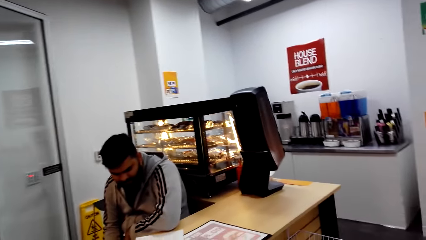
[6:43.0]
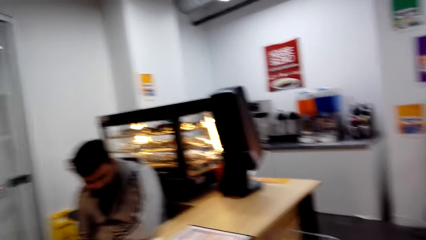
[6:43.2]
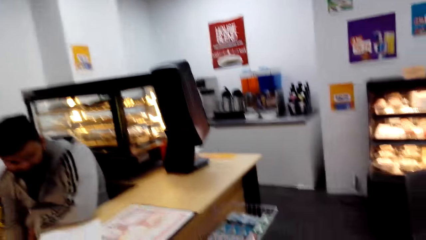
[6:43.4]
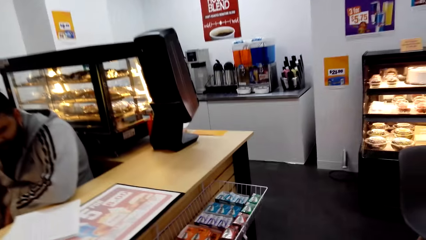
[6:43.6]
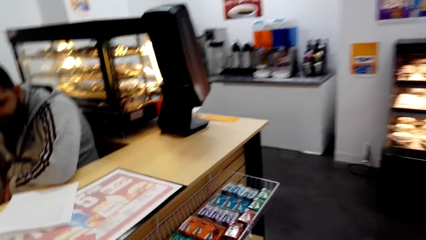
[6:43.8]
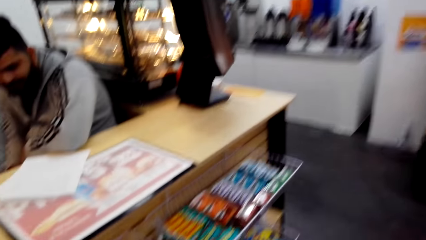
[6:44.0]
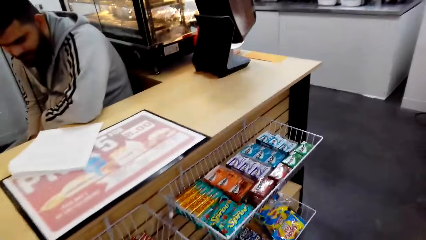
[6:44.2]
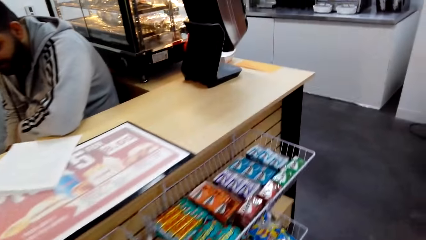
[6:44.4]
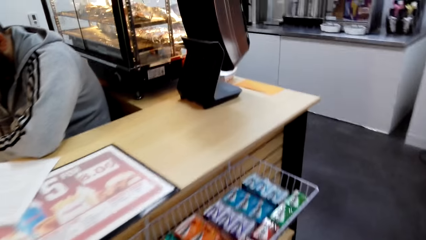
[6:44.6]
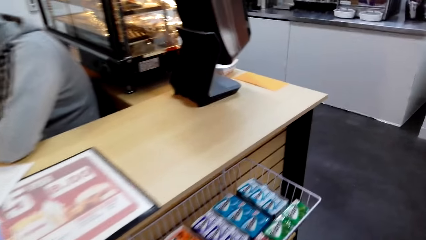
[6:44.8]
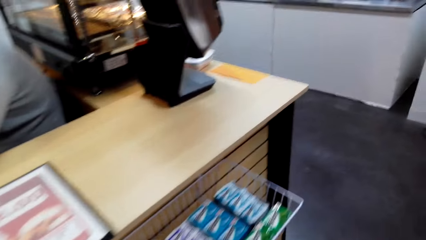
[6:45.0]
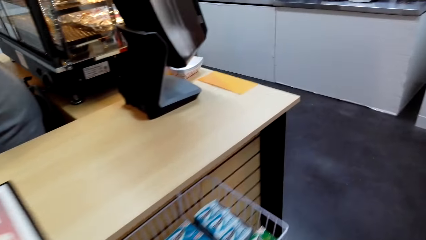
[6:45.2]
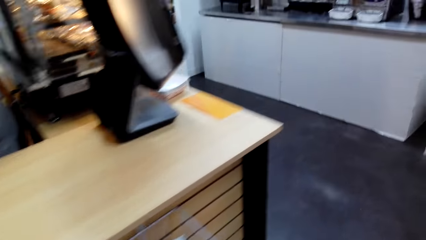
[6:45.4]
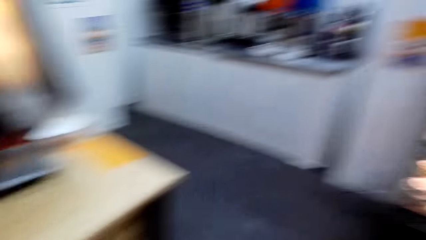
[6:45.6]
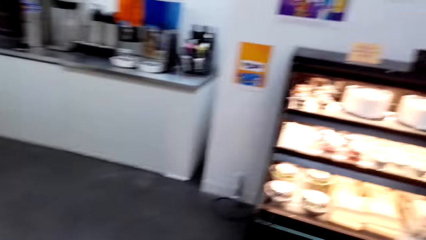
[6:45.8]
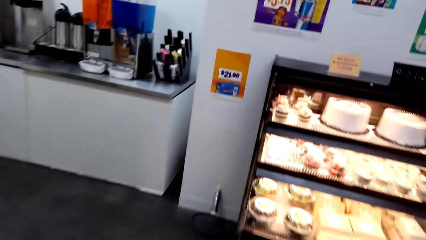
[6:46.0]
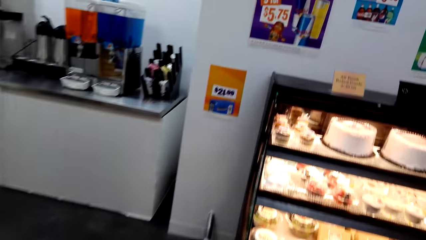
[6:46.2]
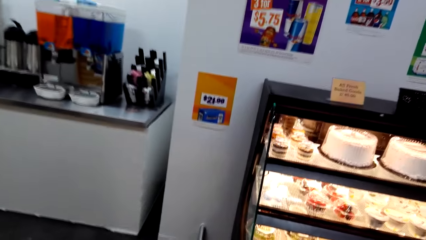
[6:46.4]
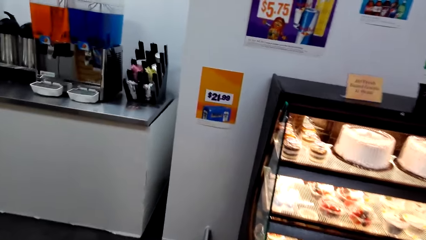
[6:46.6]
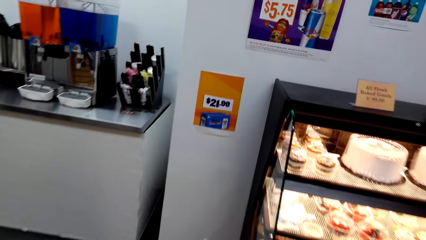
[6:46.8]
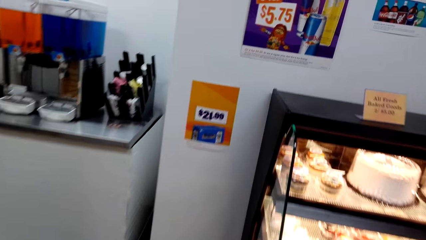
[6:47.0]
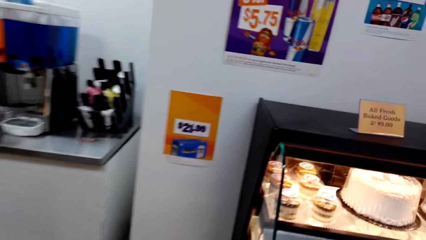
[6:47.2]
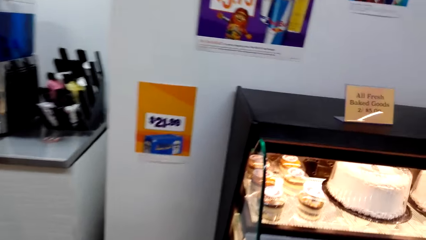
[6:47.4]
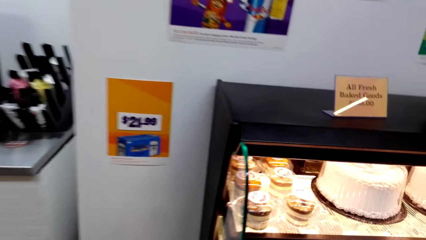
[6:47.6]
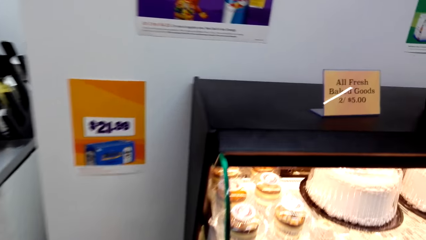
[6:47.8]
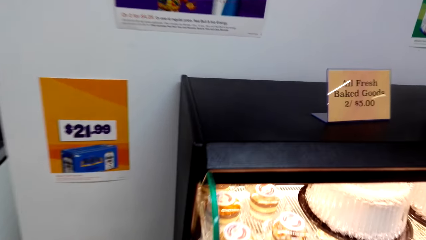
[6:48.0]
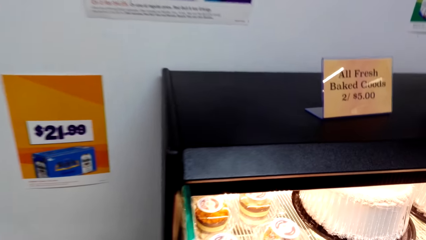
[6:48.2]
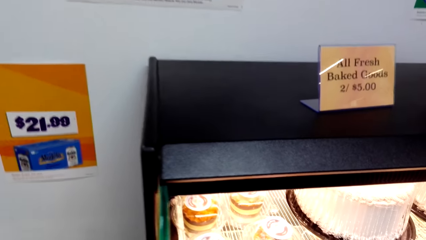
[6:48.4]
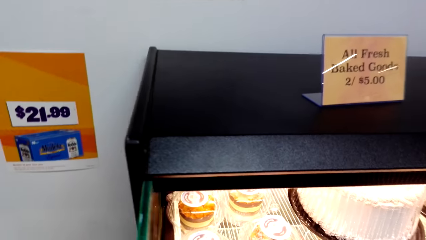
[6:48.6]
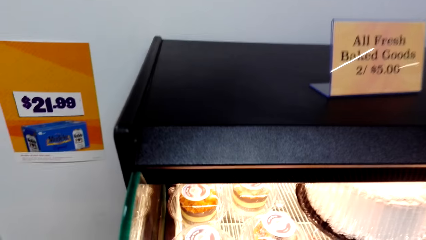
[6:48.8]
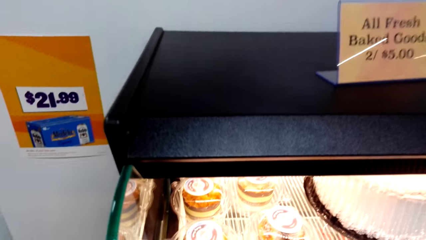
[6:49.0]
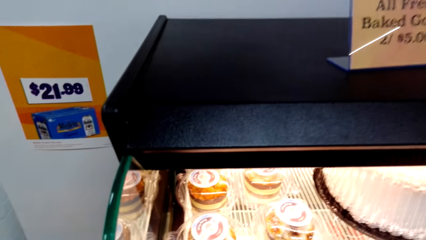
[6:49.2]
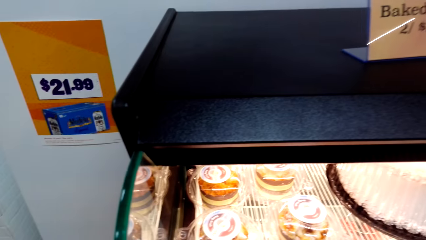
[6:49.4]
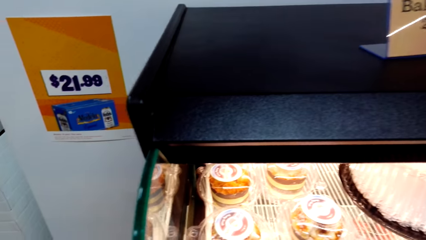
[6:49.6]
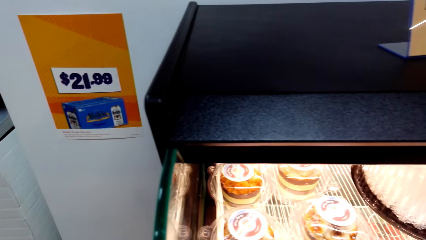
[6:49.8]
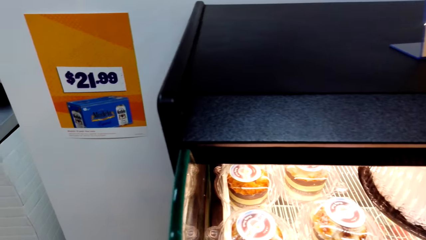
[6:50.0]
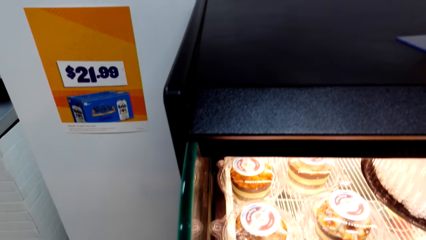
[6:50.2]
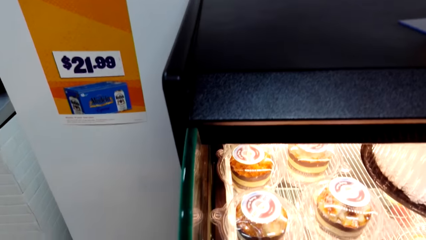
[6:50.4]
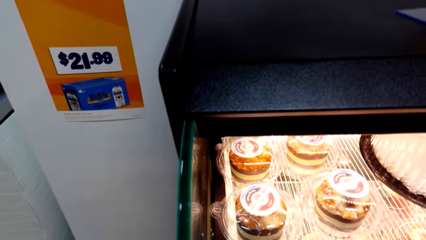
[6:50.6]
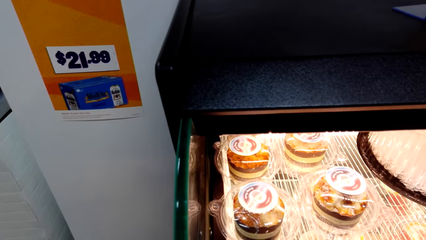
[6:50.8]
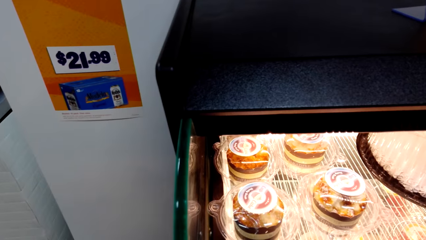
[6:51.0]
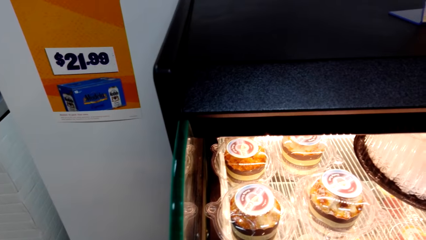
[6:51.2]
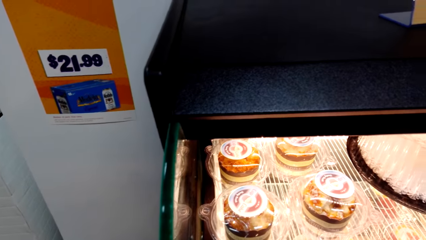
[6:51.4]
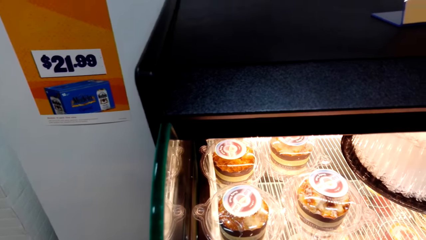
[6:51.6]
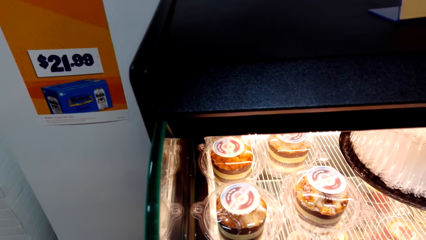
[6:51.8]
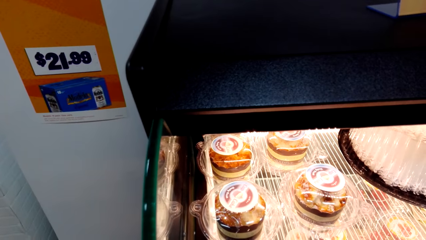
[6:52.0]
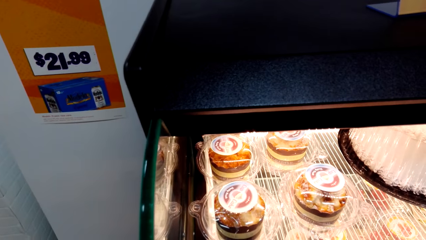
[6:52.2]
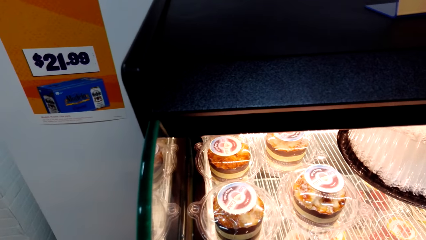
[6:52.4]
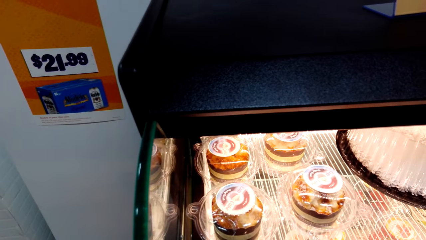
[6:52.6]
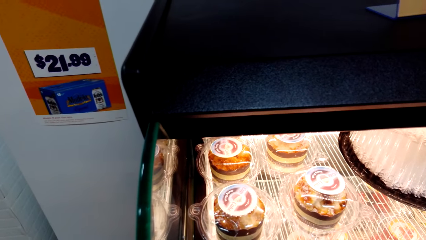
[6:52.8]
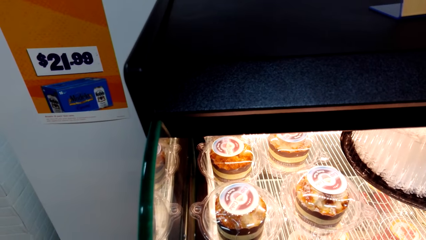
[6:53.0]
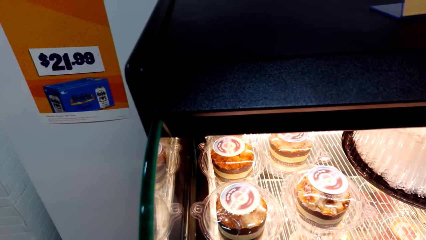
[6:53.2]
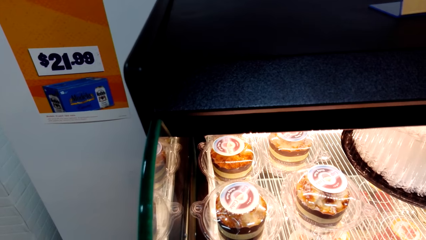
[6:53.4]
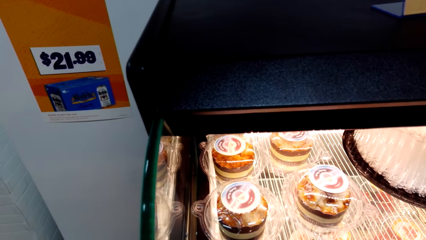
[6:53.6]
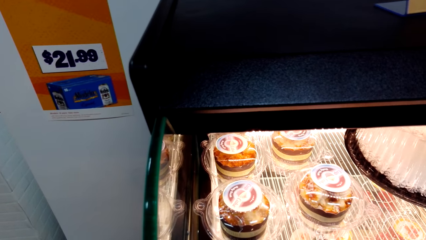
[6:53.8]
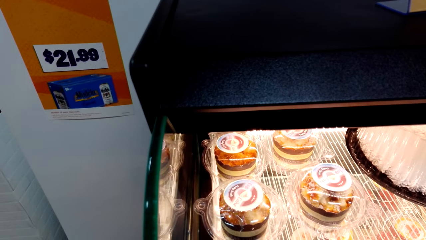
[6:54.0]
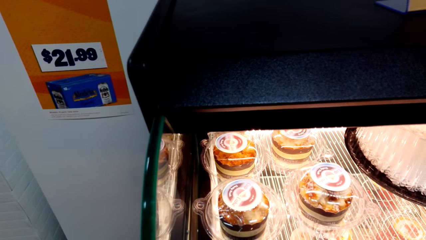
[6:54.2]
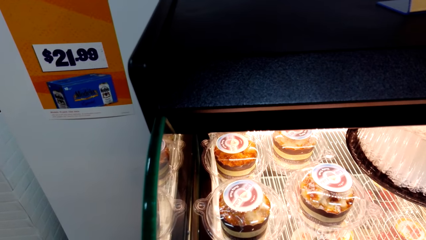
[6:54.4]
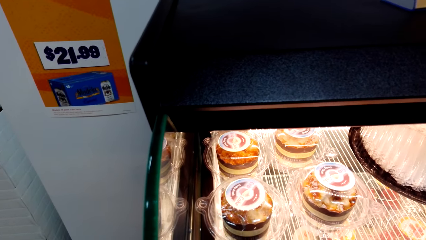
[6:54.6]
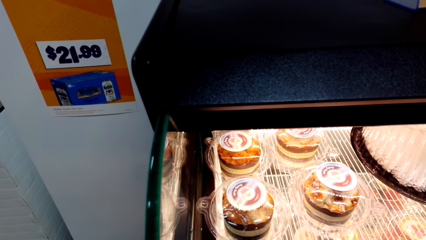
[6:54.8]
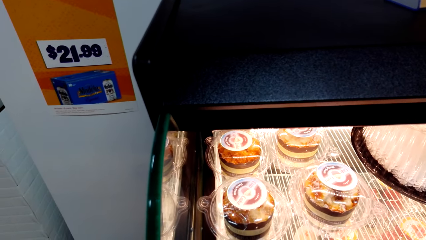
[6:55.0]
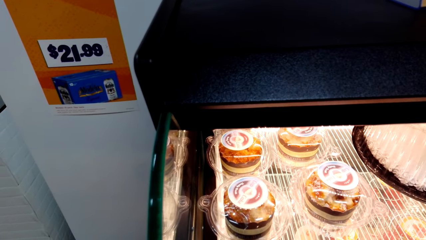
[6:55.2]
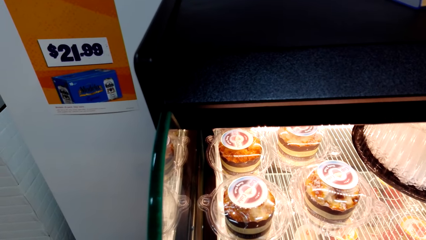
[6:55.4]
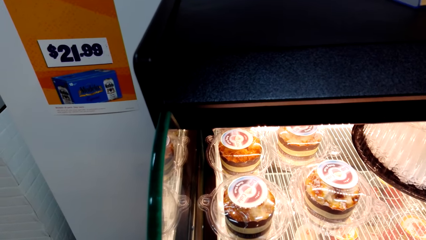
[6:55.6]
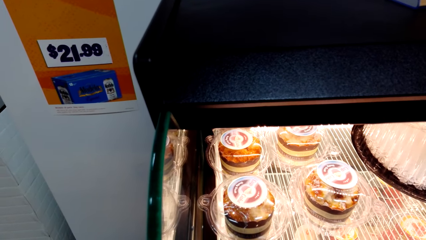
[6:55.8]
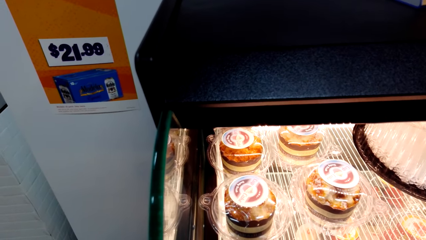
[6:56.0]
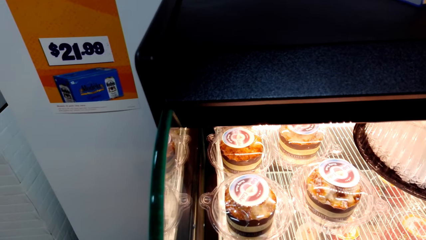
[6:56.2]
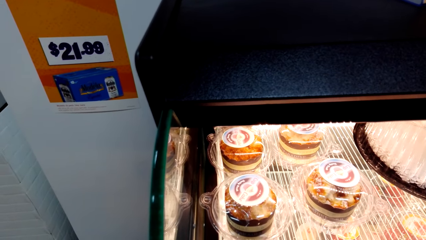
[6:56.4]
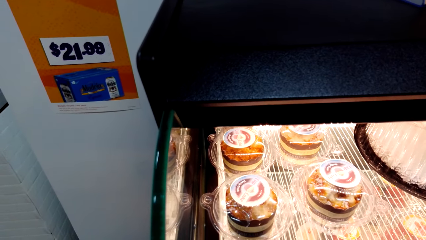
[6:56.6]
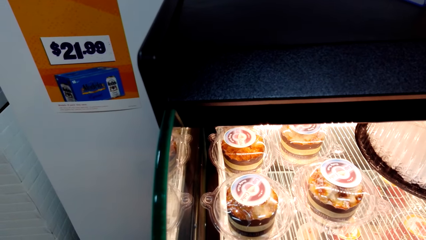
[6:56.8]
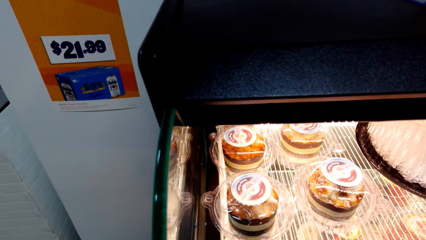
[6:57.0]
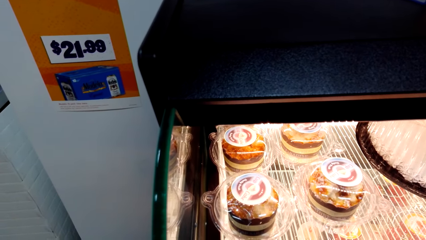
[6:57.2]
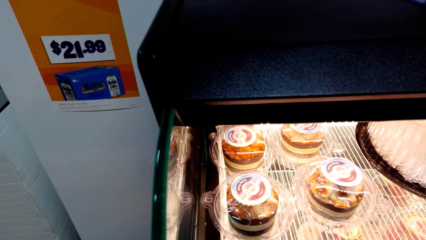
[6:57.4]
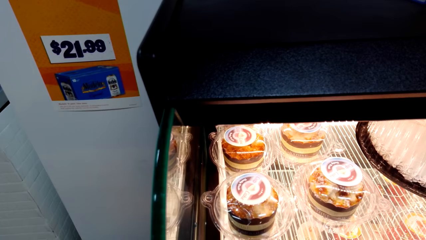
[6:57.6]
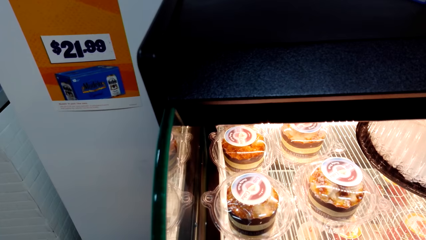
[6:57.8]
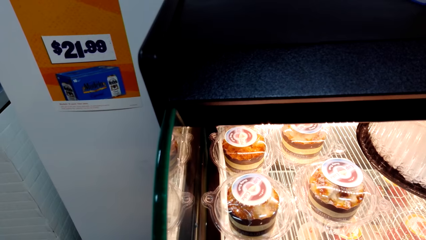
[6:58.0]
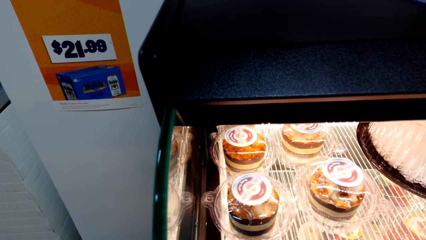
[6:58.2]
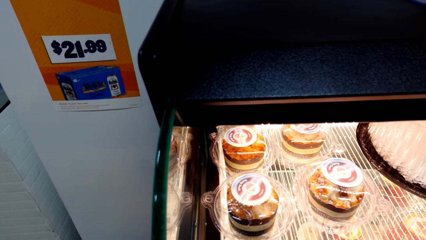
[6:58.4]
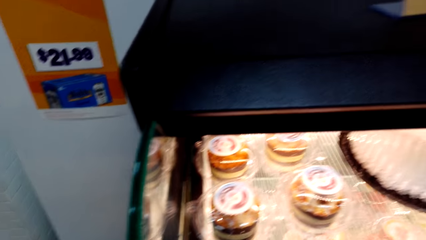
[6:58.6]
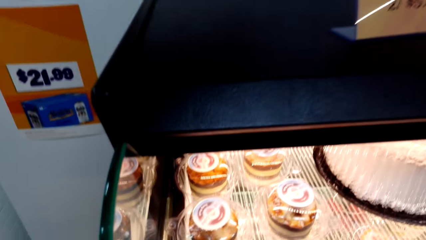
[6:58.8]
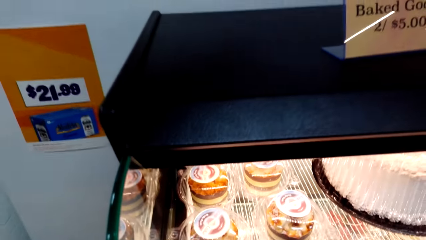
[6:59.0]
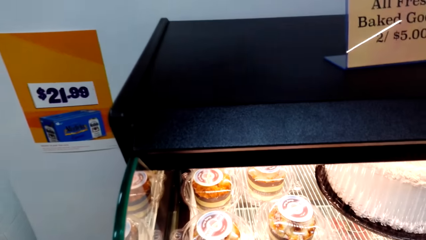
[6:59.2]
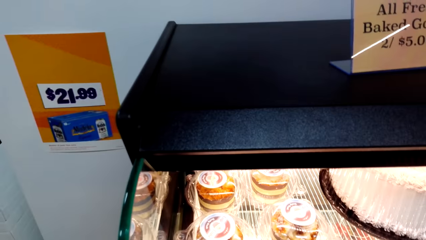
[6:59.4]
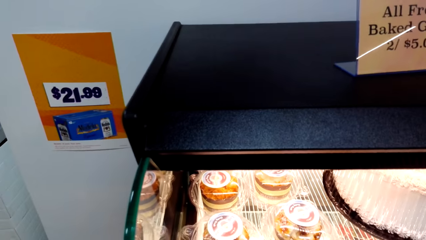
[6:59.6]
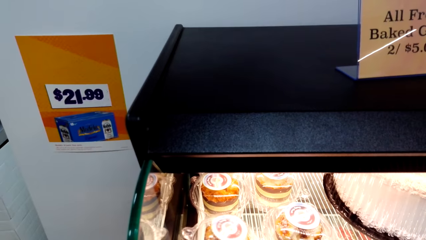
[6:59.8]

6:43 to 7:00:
The camera wearer interacts with a man. They walk around a supermarket. They look around the supermarket.
